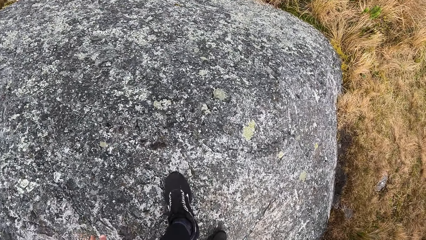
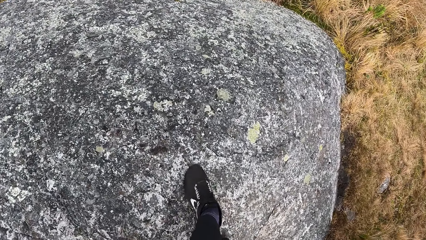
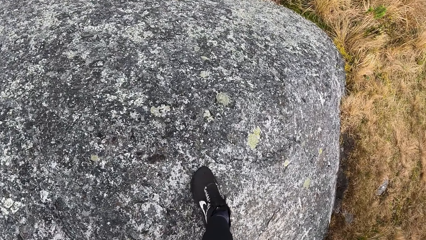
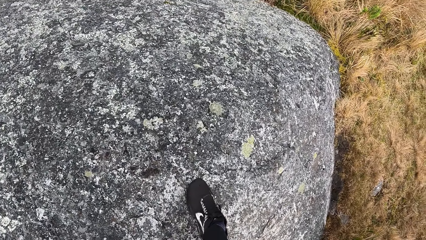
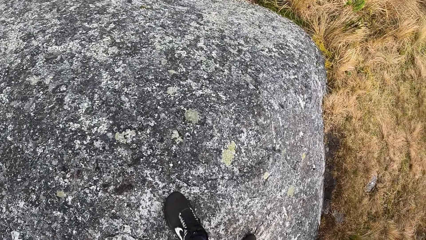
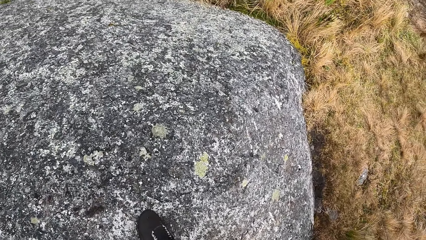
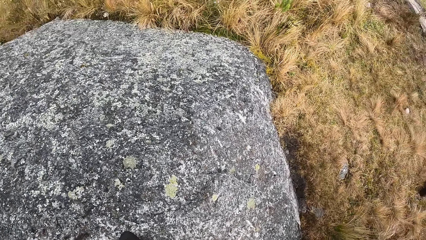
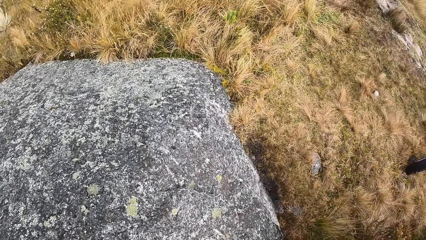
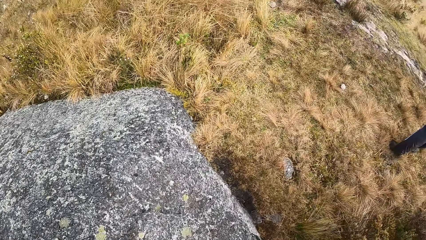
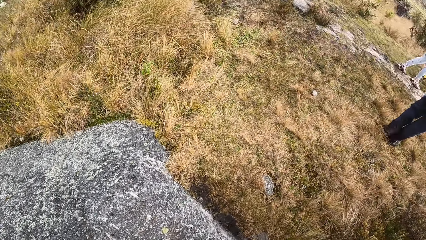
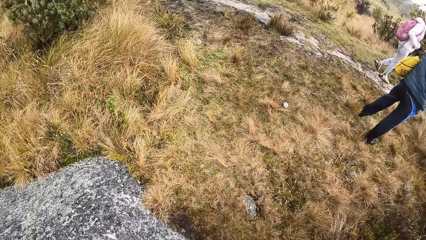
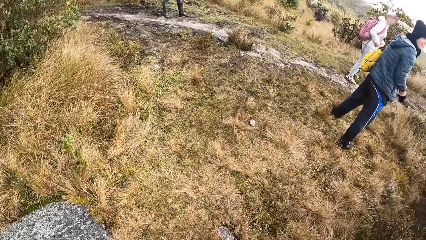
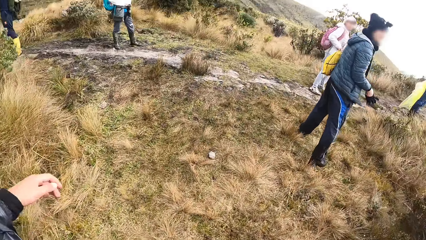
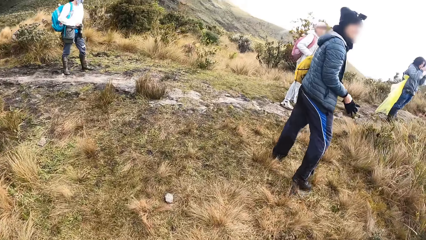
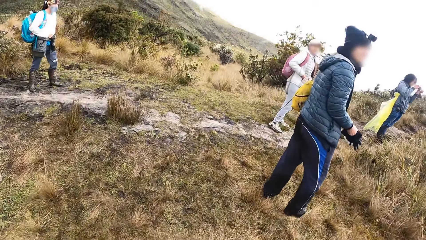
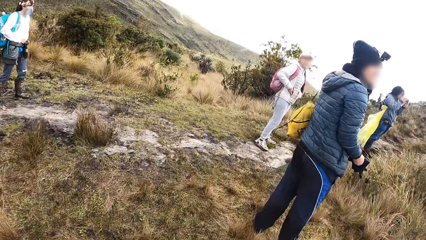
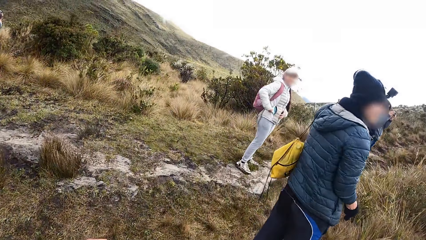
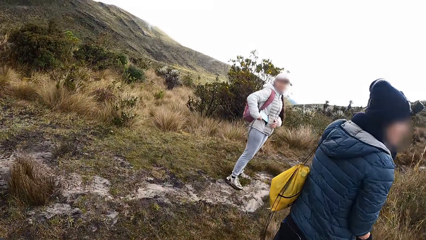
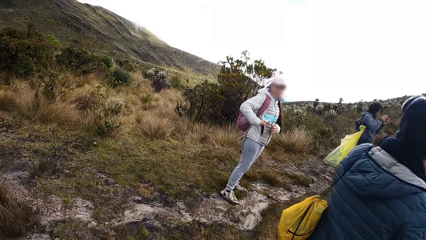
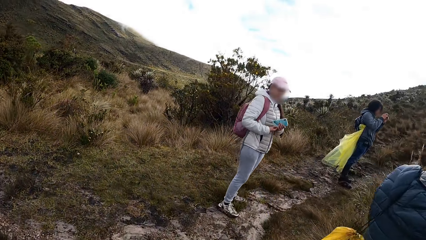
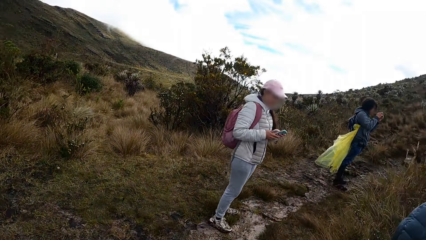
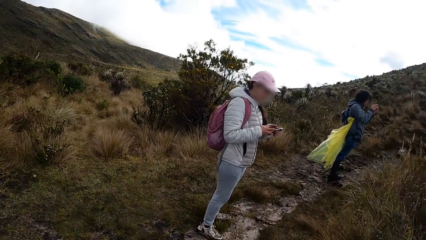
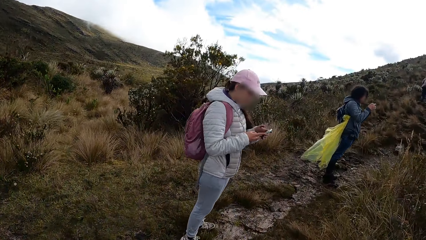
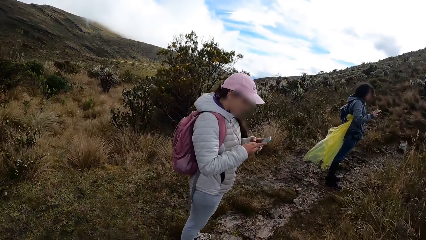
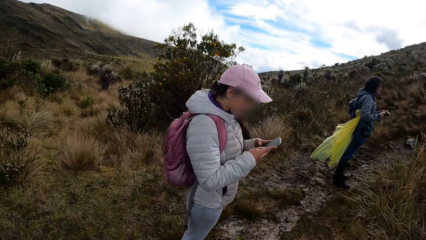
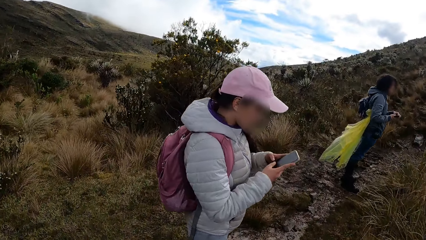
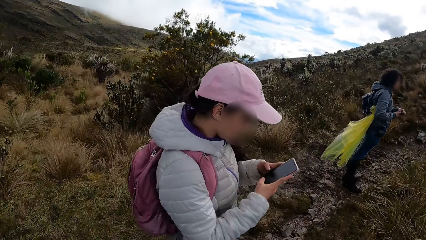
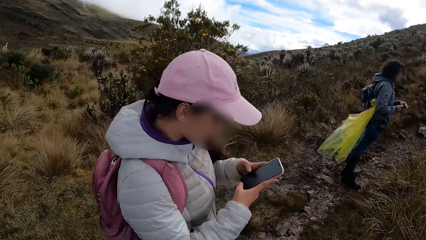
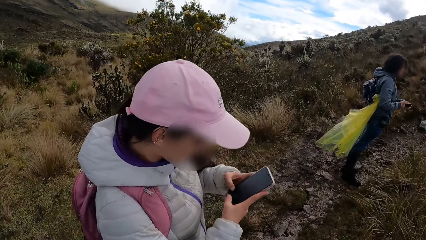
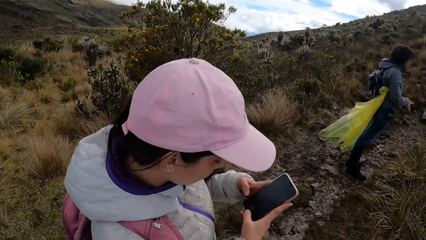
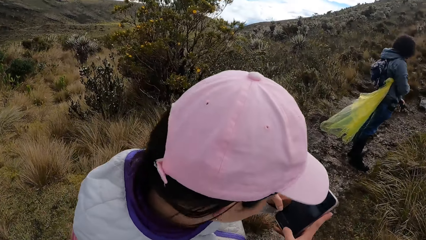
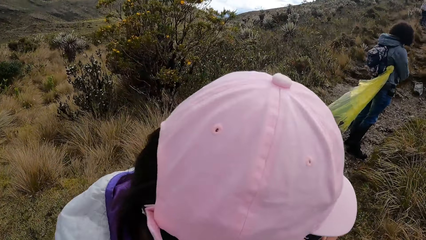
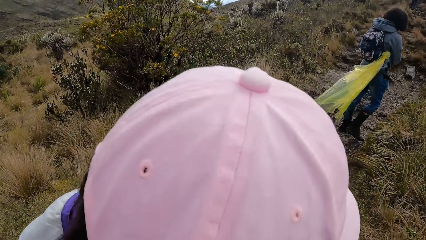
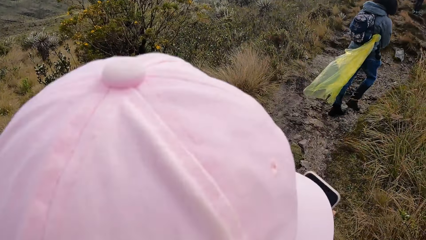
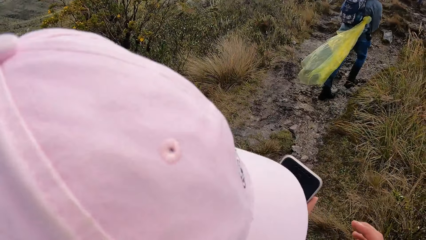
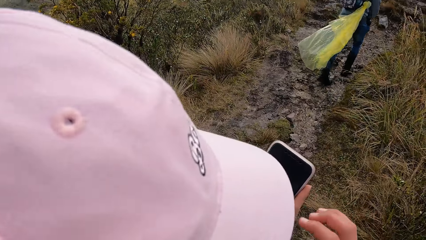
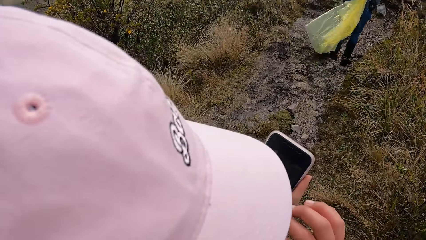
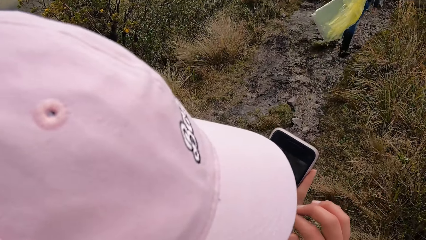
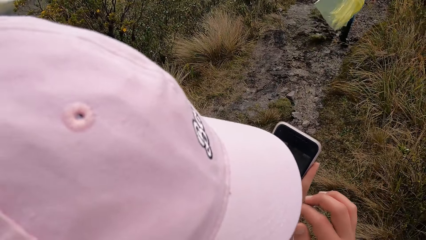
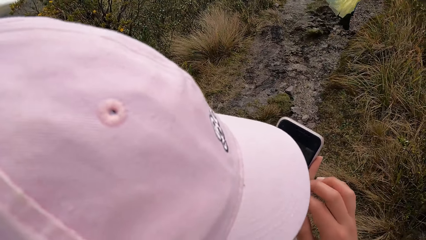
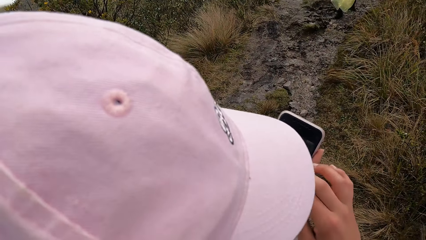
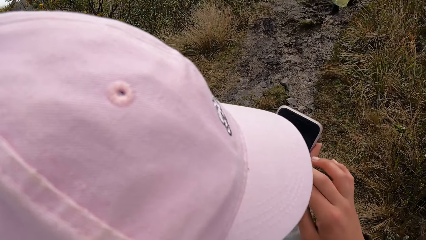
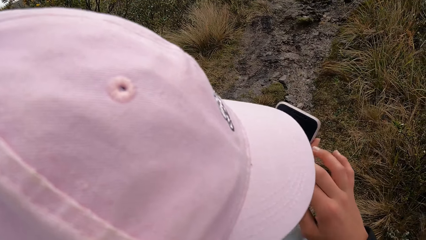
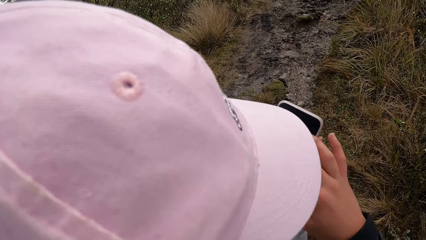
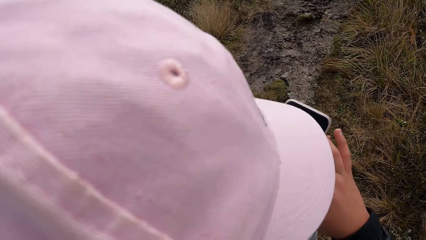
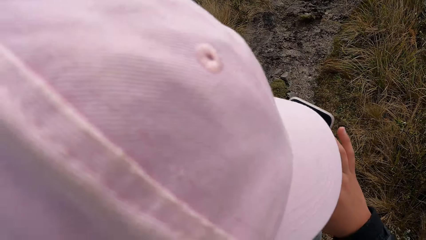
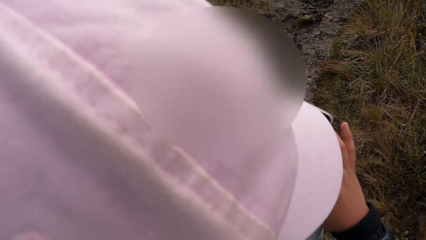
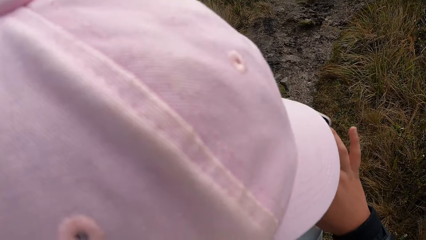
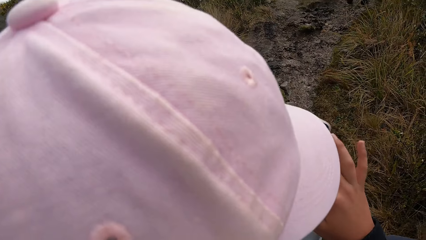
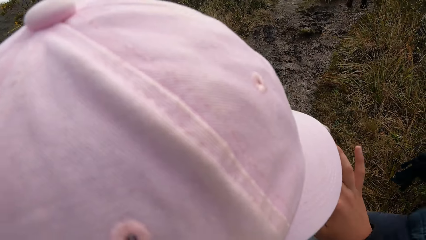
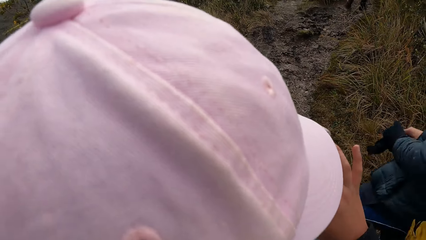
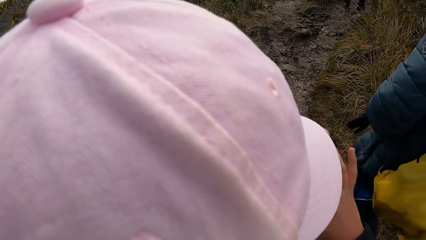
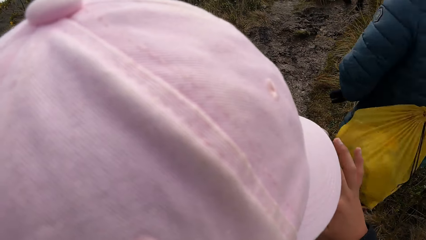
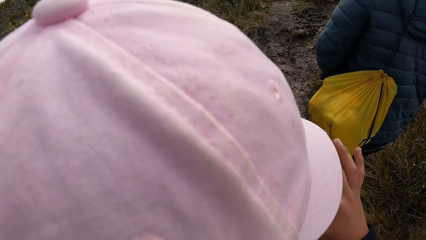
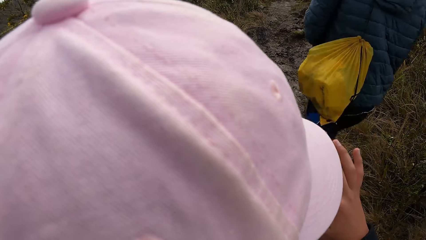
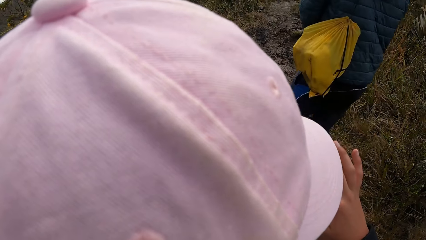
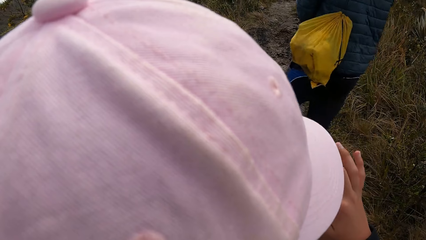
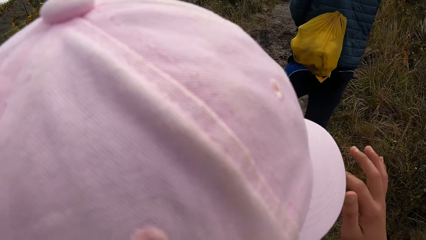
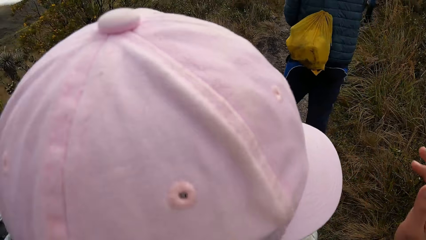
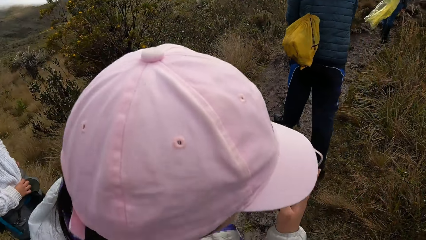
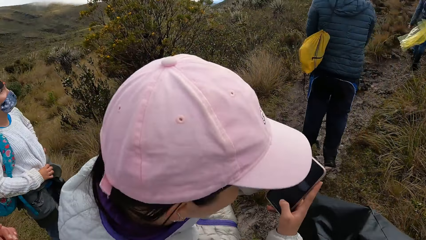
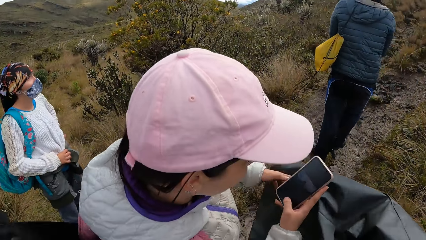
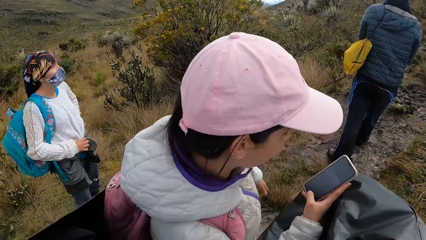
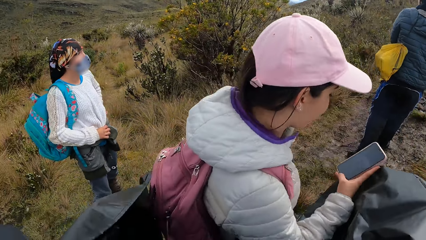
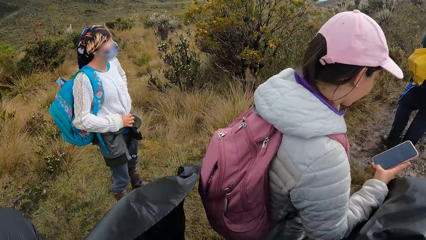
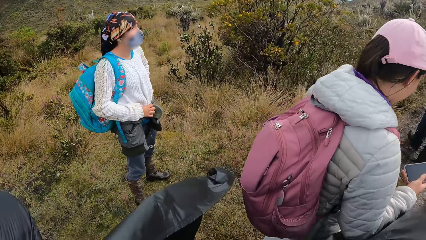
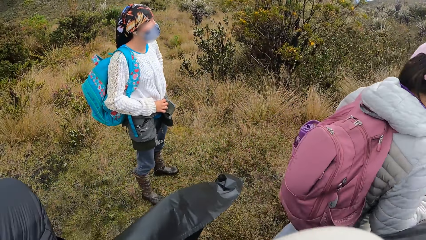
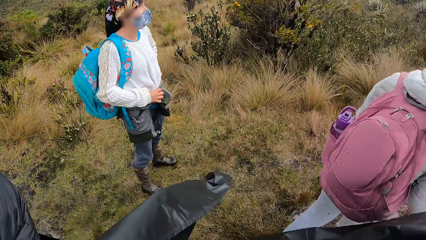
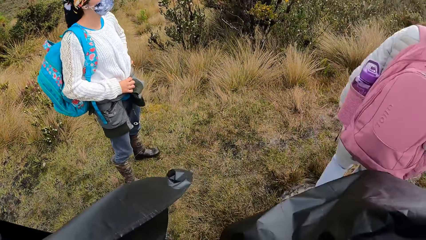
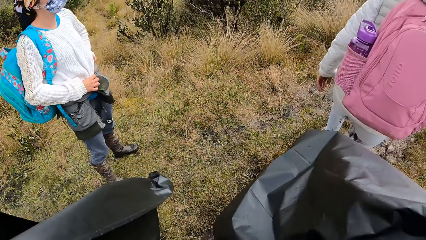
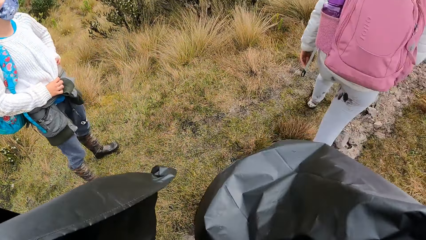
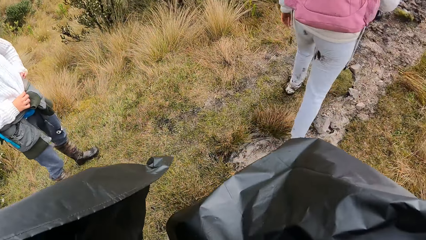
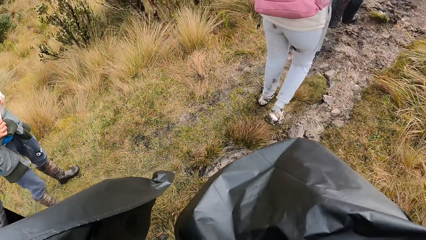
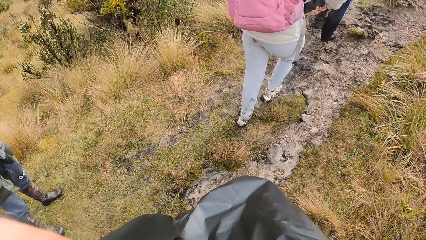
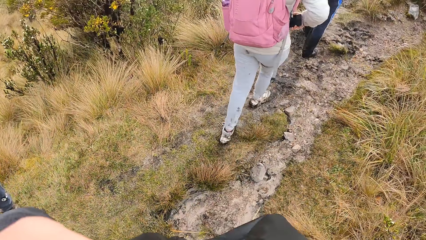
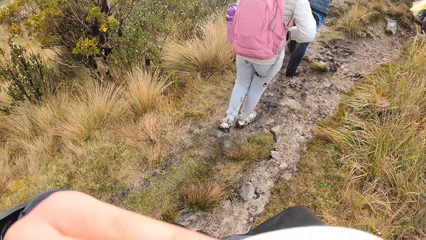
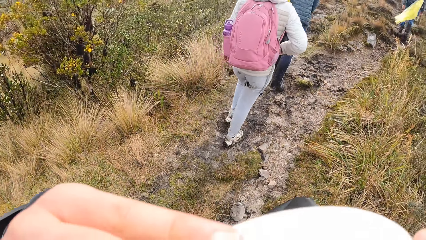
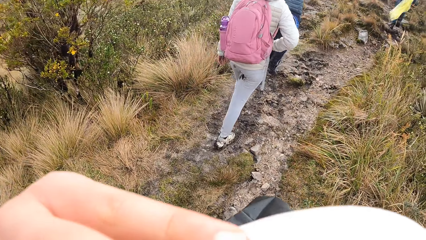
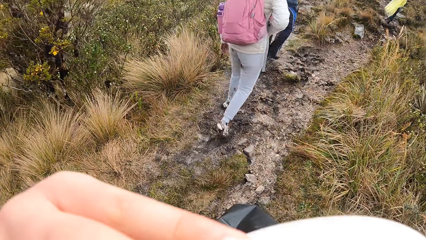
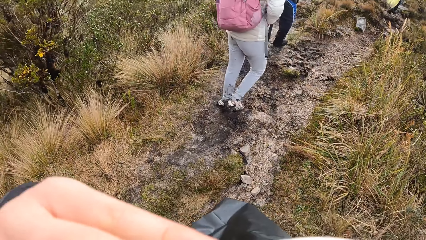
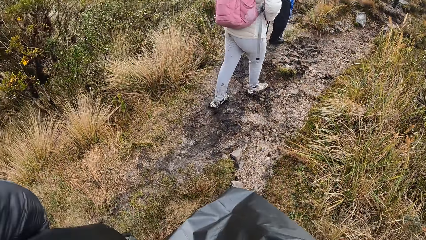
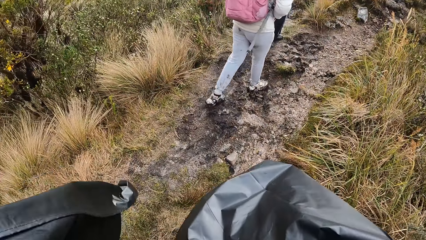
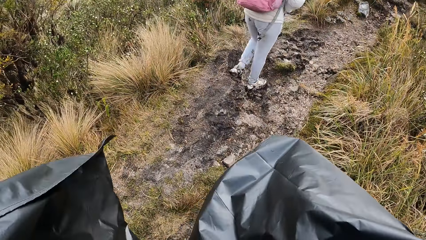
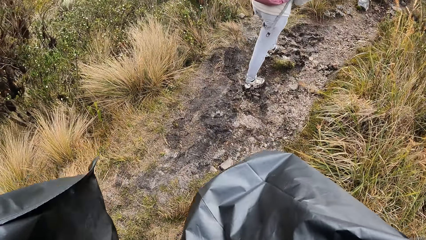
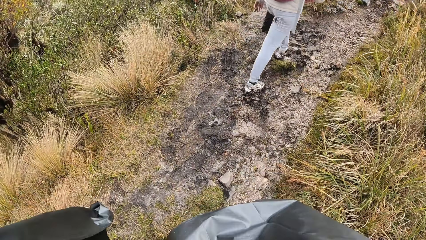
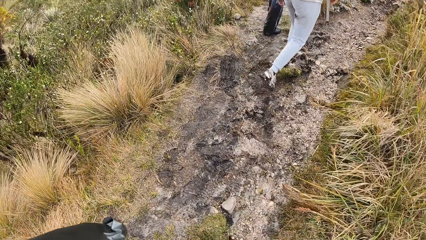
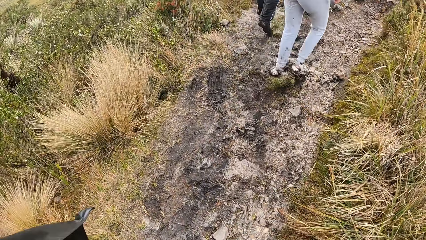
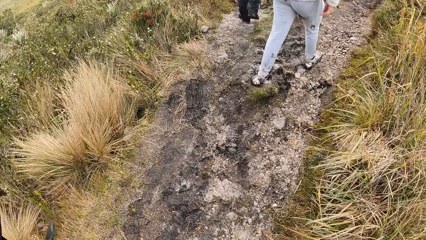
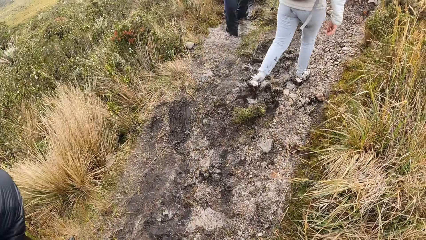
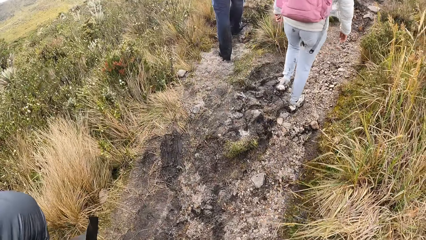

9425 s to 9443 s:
The man wears the glove in his right hand. The woman picks up the phone in her jacket with her right hand. Another woman snaps pictures with a phone in her hands. The first woman operates the phone with her hands. Another woman scrolls a phone. The first woman drops the phone in her jacket with her right hand. The camera wearer touches her face with her right hand. She lifts the left hand.
